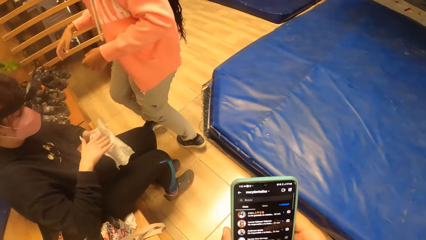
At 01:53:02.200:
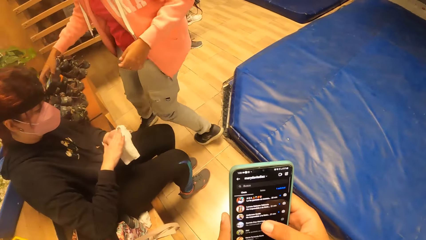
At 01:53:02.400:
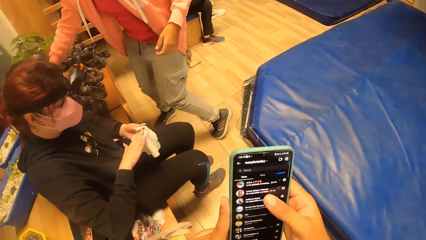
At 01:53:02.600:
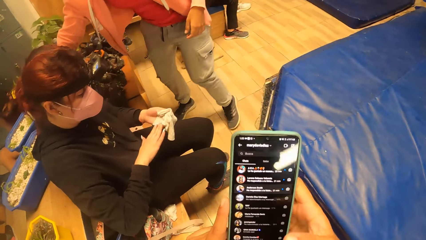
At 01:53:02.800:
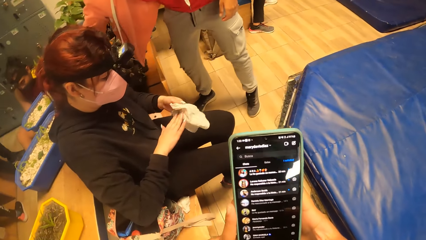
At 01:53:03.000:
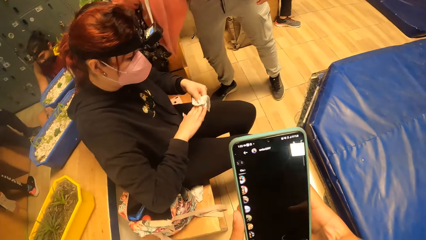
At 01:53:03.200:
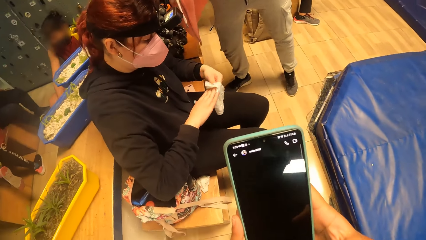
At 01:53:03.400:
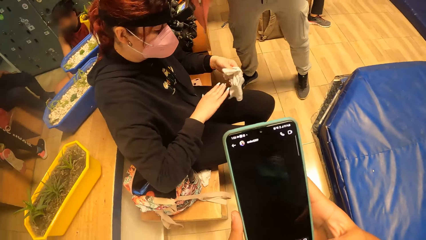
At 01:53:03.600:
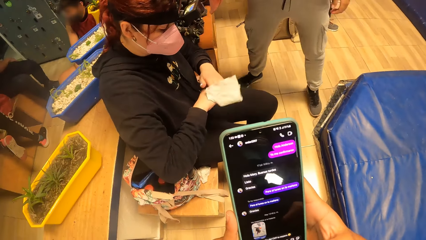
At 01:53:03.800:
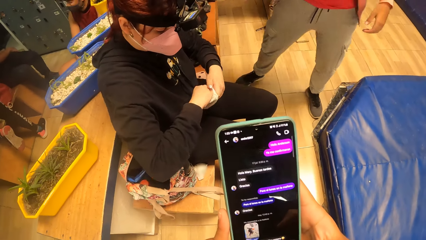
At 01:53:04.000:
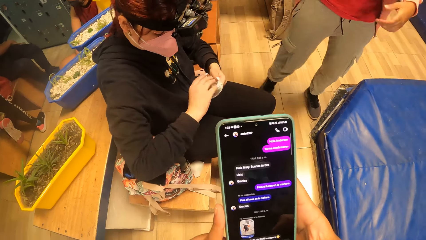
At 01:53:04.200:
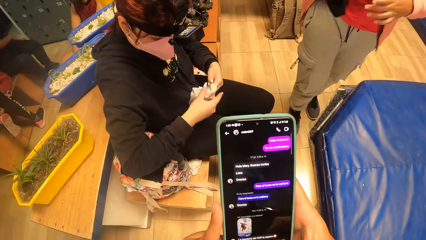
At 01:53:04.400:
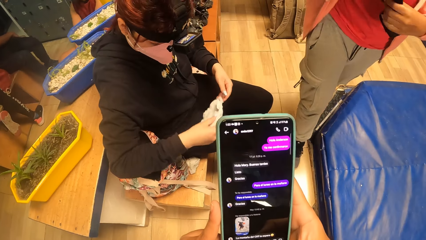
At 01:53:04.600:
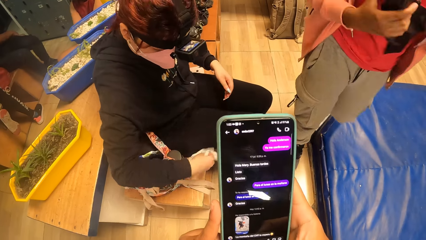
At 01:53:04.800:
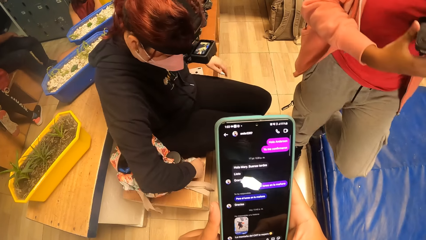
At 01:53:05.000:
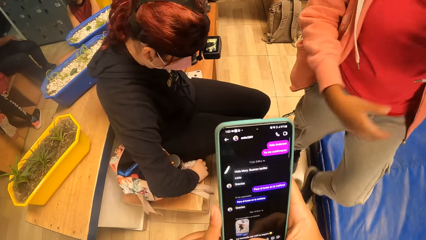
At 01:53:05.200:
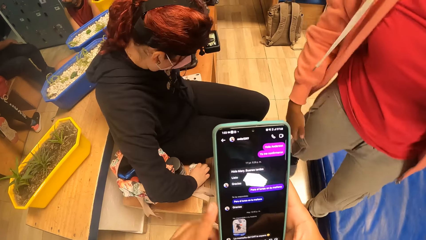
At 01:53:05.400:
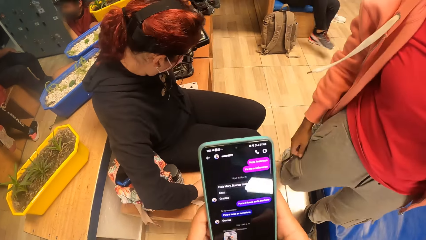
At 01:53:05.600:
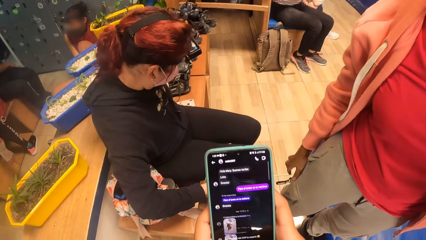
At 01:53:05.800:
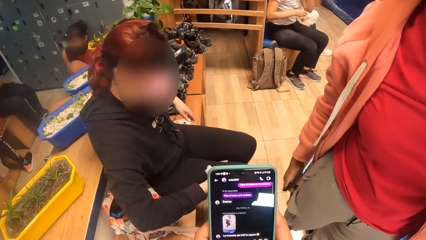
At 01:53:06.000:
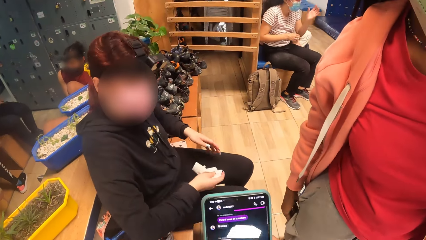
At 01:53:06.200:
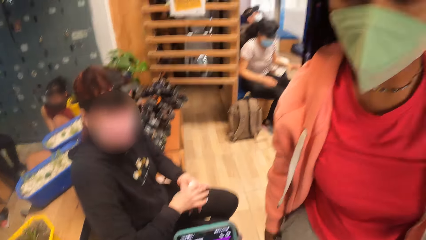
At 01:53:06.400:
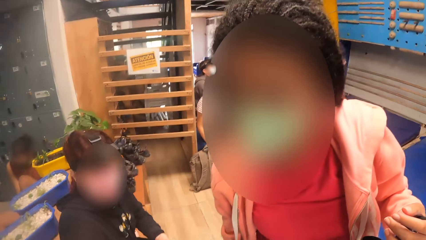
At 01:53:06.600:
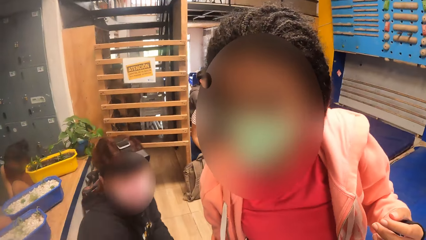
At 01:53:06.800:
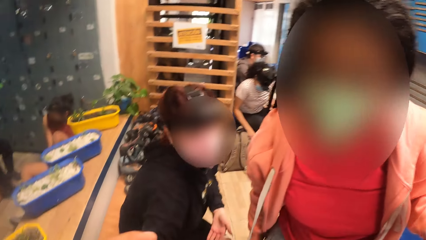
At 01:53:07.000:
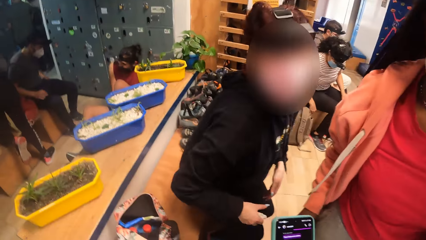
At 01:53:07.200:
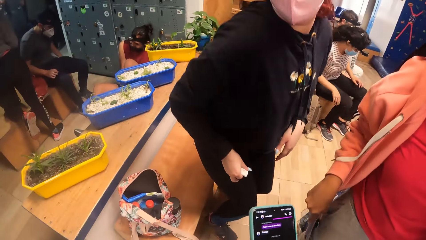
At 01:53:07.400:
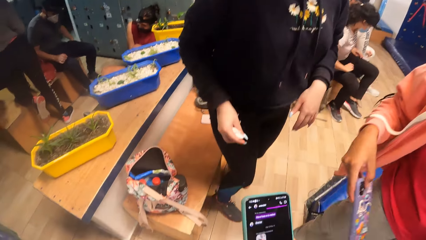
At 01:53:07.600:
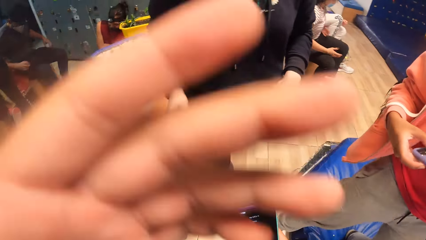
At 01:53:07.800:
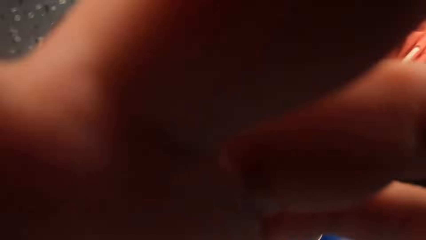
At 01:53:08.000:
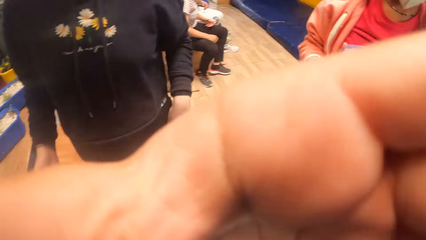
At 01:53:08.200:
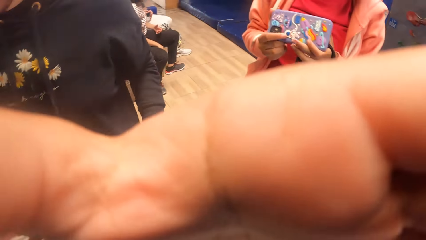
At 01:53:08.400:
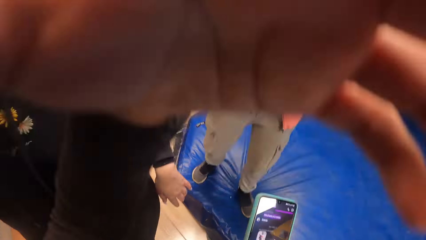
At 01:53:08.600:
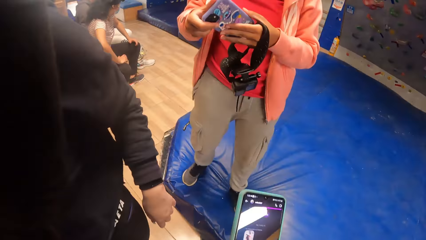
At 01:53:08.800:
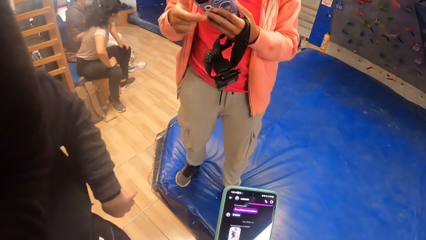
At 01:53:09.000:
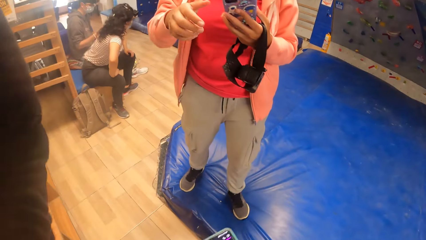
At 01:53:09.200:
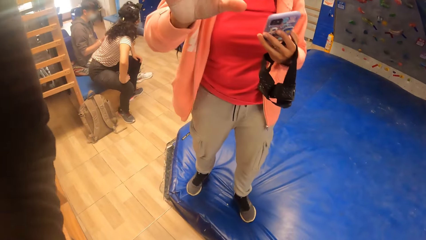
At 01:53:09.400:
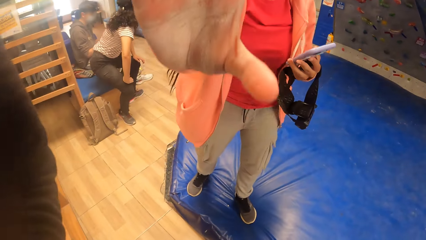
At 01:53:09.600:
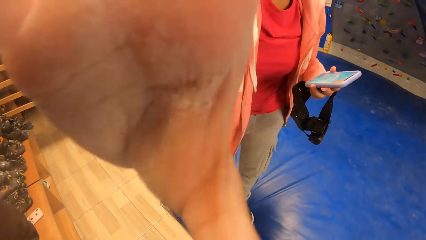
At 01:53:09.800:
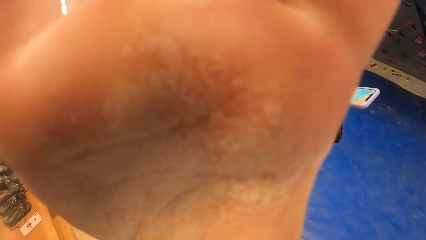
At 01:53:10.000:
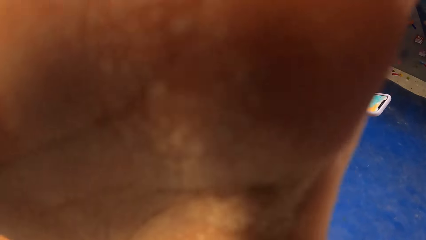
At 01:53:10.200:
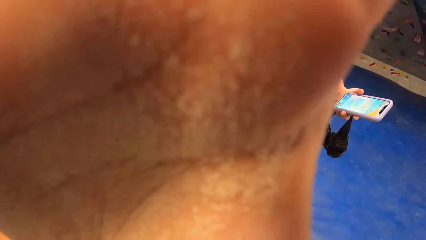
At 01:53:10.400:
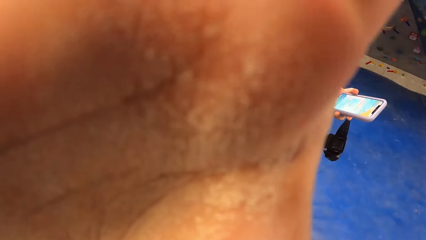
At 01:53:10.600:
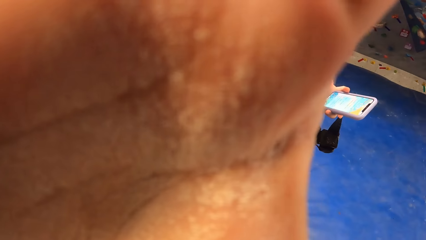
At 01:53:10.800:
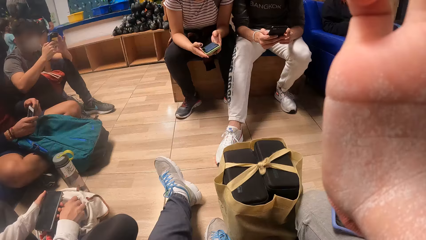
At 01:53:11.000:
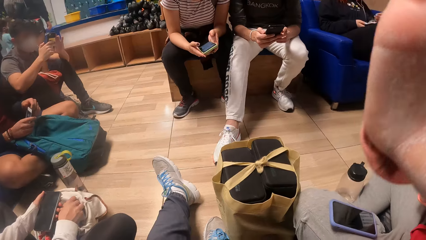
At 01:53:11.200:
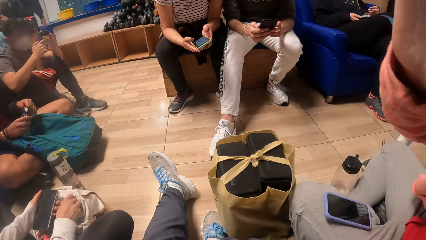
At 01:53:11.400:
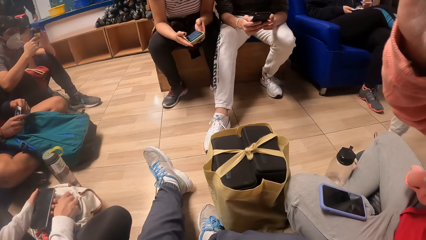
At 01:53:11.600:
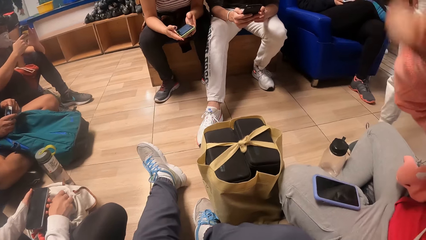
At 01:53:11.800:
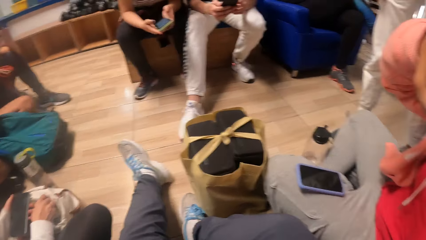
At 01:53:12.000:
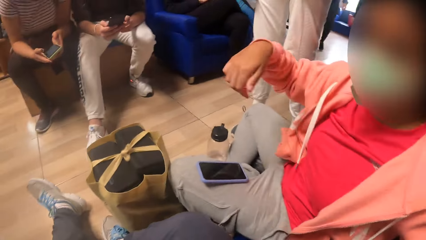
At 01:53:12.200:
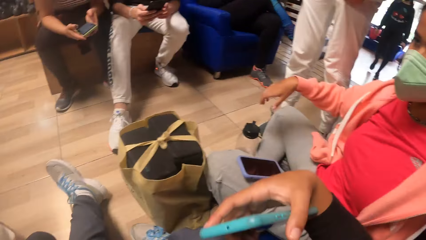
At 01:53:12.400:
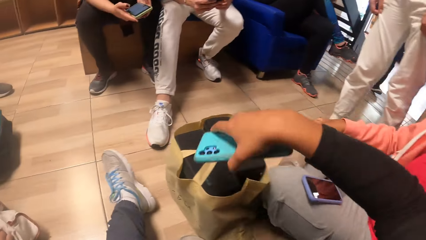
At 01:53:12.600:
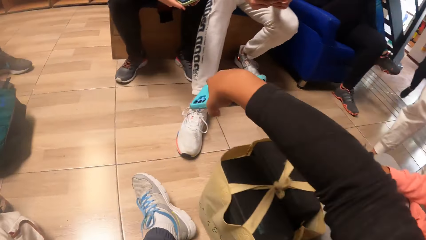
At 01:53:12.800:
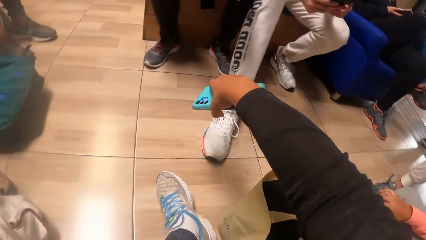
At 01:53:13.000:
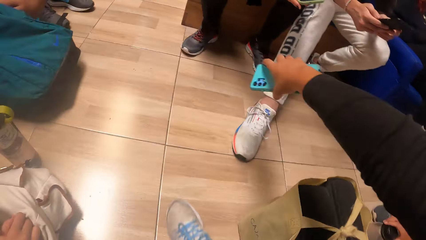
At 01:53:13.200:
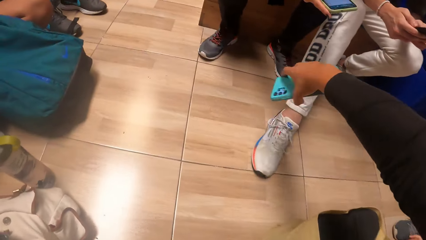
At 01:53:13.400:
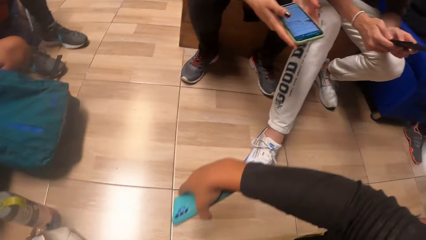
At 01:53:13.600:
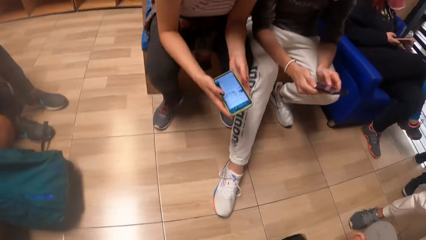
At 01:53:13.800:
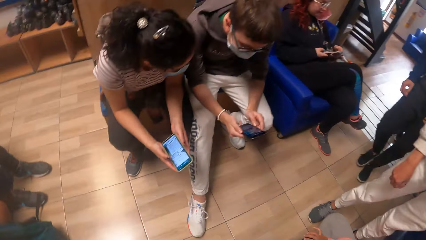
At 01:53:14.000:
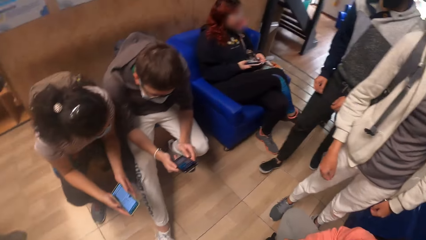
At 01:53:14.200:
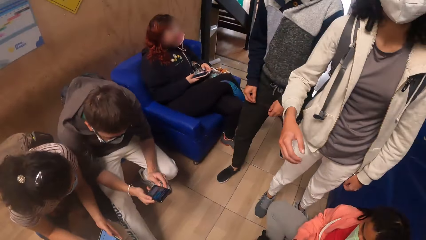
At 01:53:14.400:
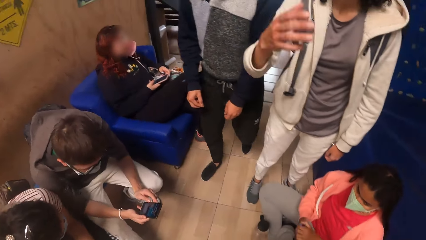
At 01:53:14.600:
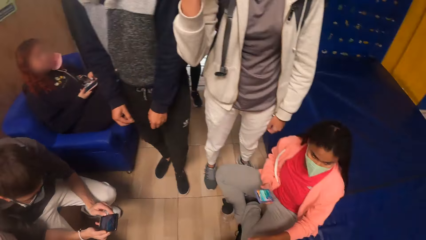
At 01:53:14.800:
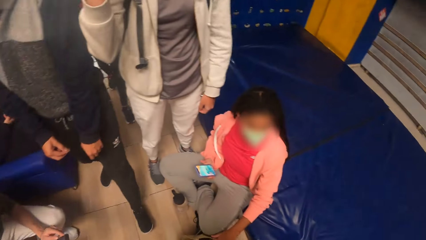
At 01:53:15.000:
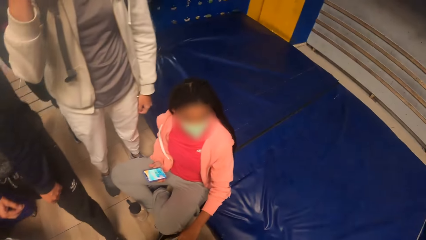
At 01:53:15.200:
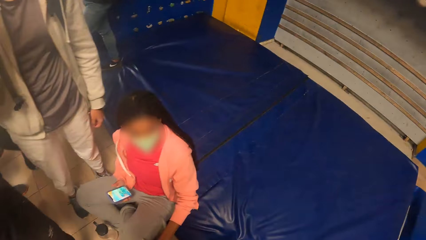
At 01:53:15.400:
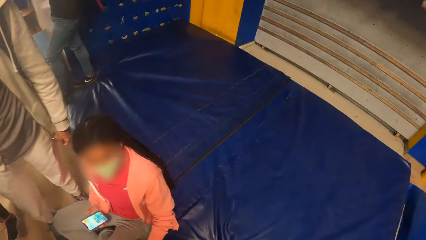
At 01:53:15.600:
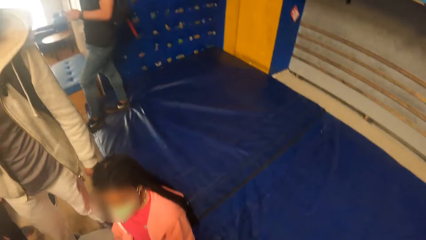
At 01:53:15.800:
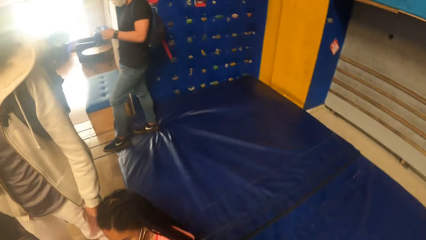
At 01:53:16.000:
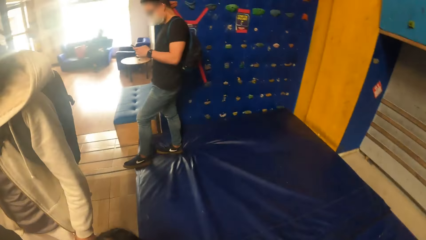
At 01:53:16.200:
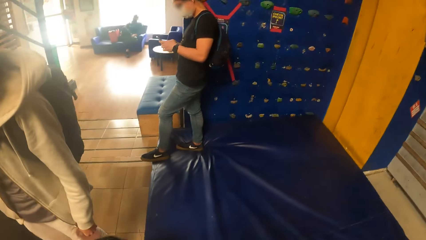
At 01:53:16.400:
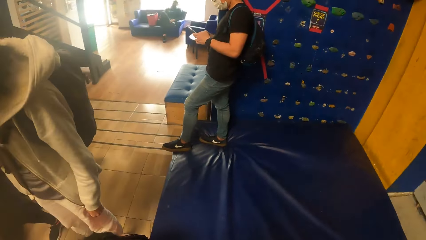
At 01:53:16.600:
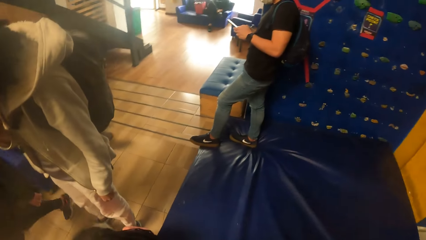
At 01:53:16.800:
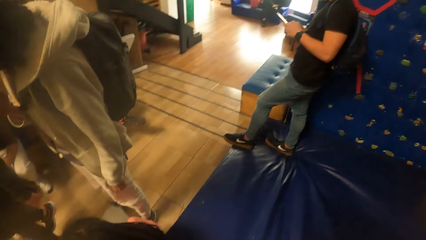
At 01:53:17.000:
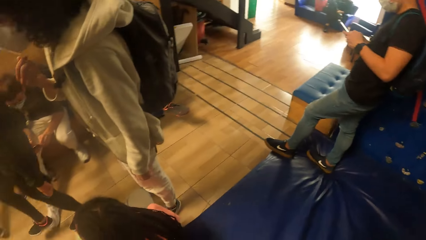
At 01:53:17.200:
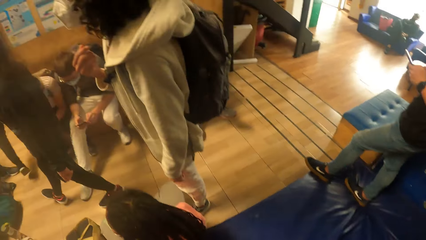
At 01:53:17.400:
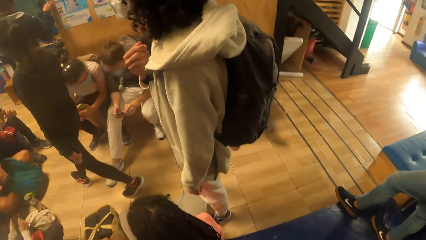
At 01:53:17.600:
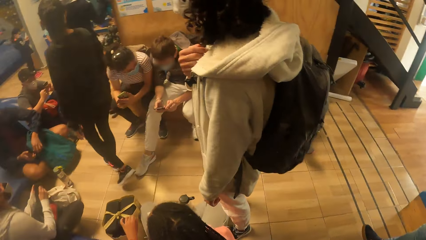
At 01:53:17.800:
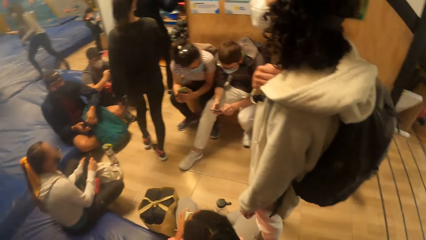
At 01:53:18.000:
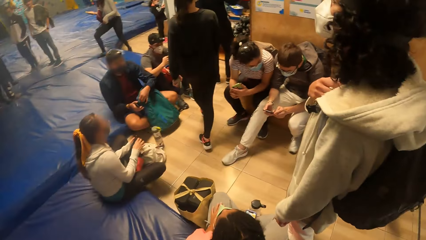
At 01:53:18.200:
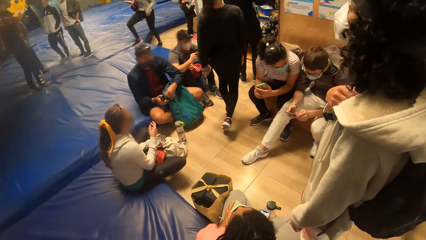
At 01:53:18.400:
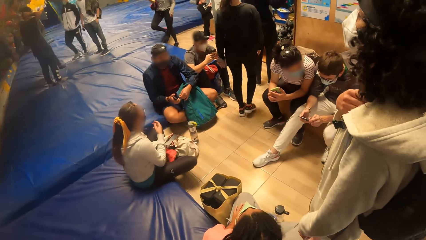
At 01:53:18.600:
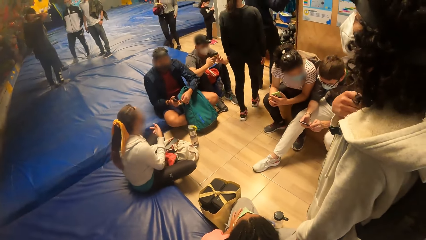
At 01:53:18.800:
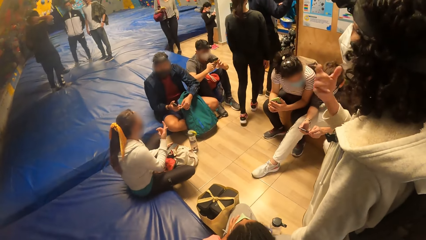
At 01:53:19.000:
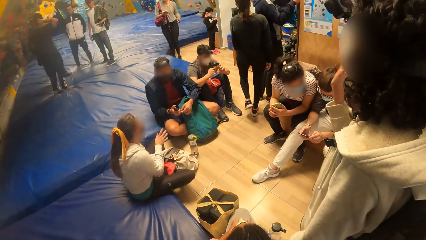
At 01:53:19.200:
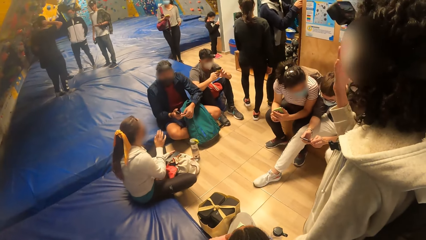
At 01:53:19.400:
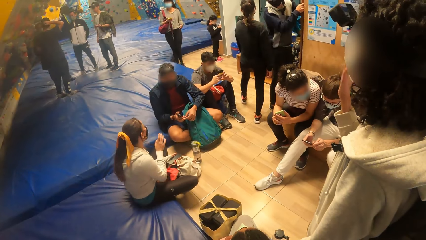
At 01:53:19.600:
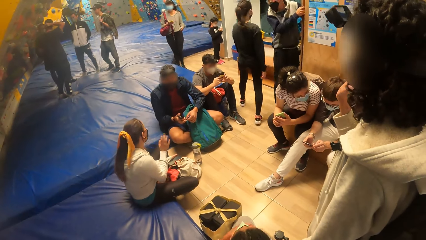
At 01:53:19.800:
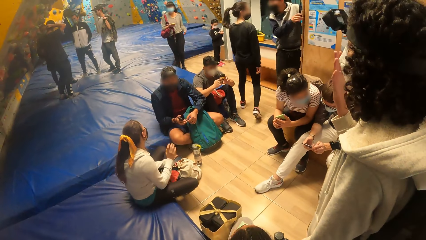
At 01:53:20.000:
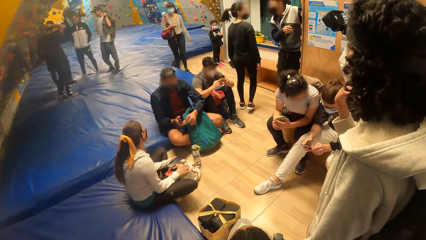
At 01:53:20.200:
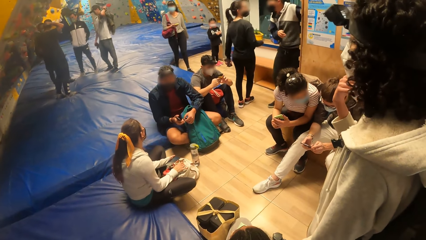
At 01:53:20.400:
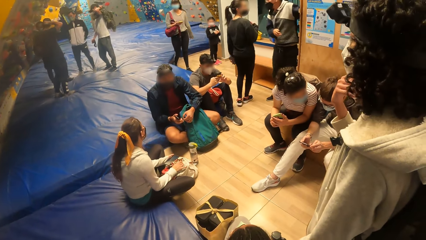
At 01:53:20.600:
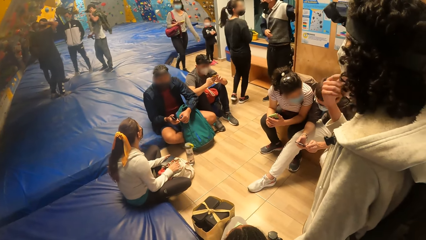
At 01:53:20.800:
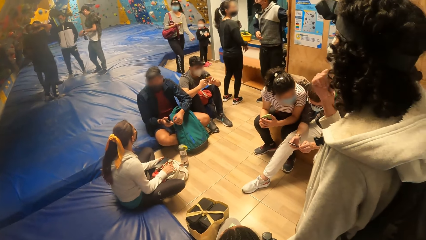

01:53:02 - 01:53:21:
The woman picks out a camera behind another woman. The woman brings out a phone from her pocket with her right hand. The camera wearer adjusts his camera with his left hand. The woman adjusts the camera wearer's camera with her right hand. The camera wearer stands up from the floor. He walks around.
